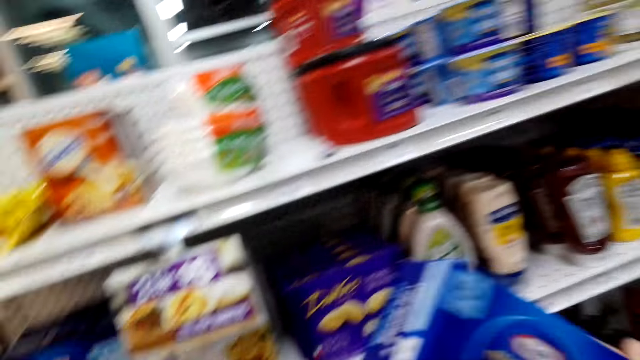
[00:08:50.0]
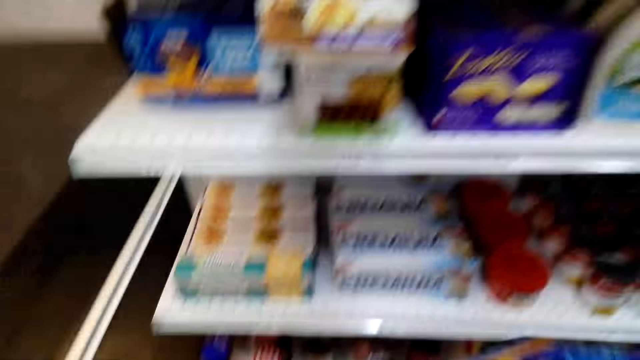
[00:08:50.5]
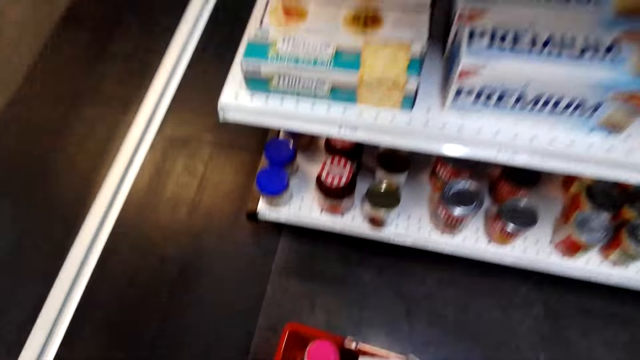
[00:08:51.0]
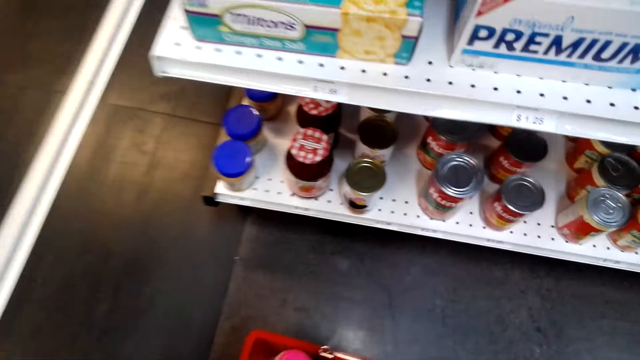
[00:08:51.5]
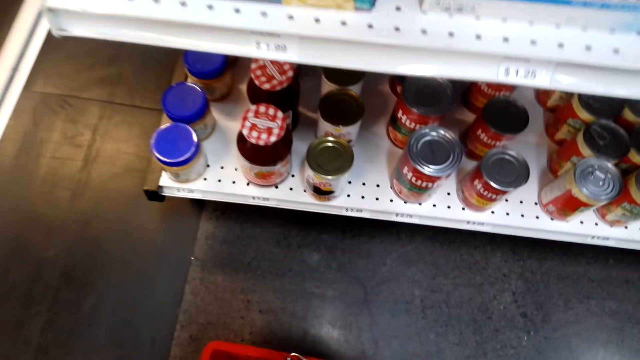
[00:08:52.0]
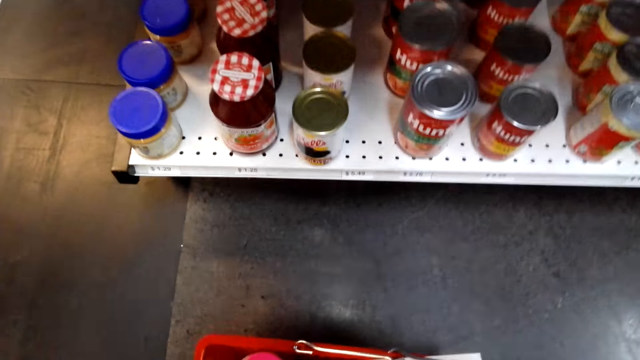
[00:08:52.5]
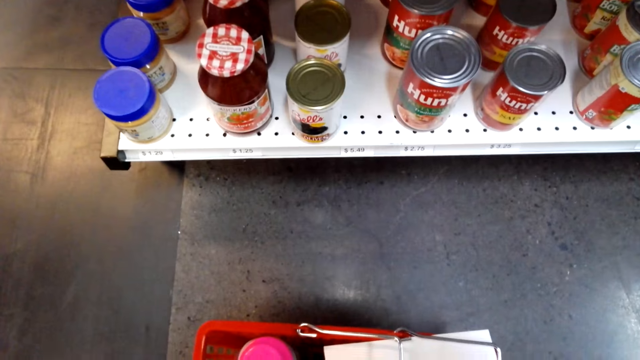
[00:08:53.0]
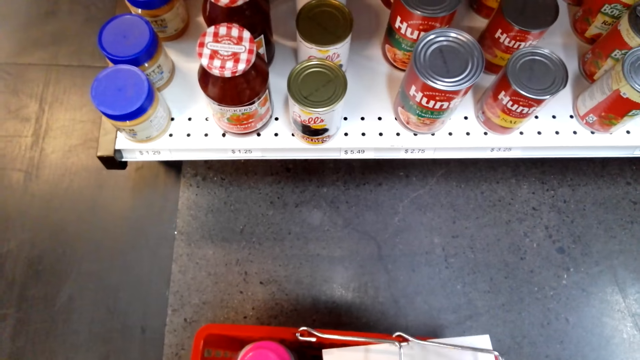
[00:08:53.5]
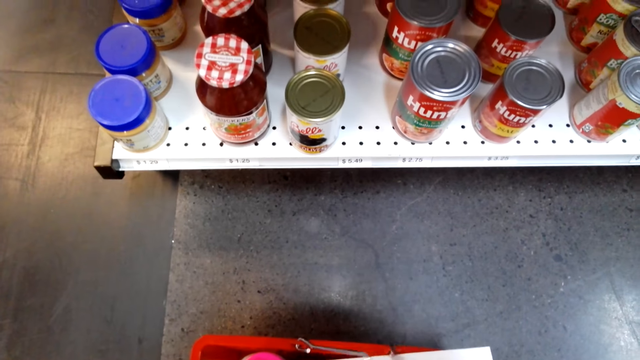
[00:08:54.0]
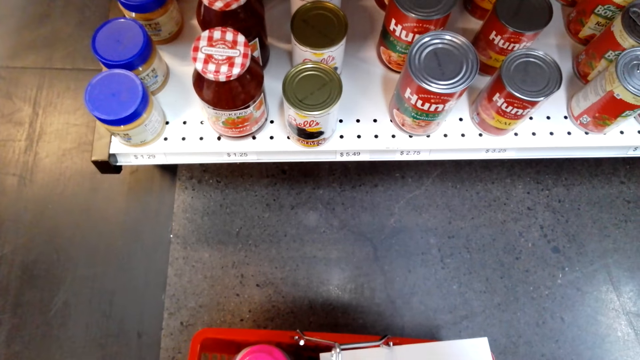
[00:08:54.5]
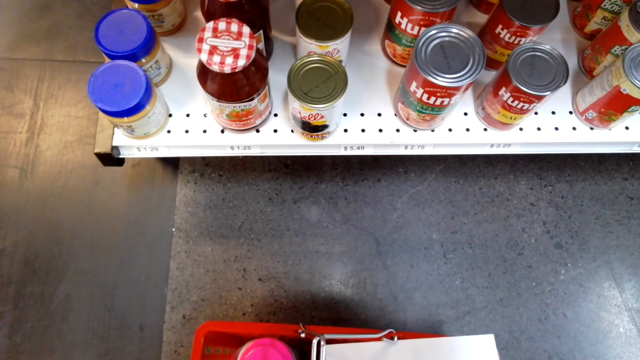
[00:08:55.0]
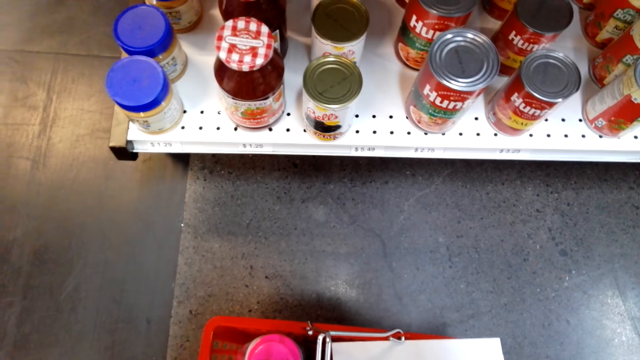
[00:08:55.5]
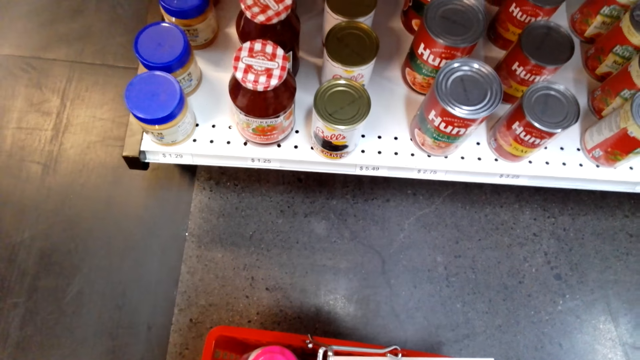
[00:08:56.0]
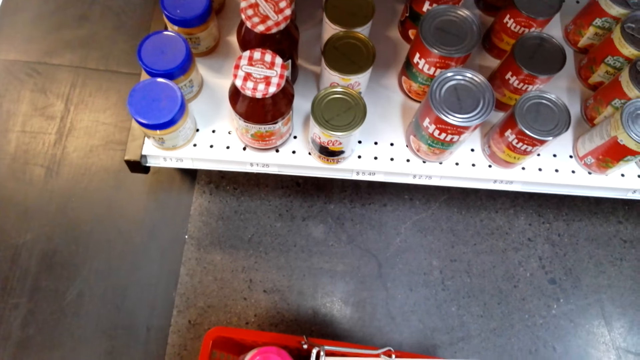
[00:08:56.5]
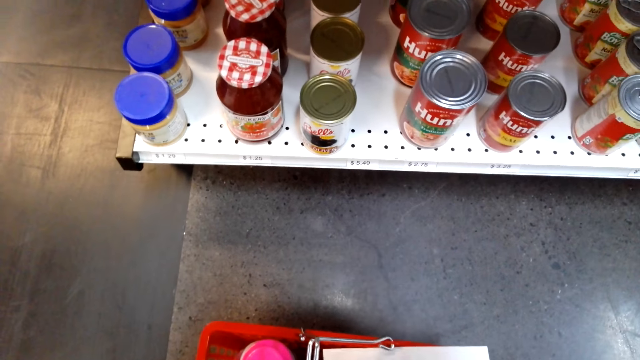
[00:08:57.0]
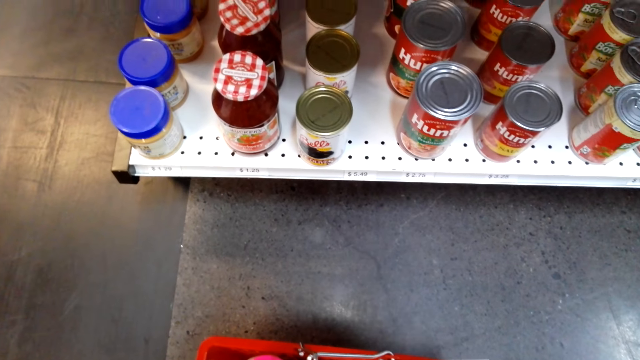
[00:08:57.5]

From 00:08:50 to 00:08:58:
The camera wearer puts the packet of macaroni in the shopping basket.

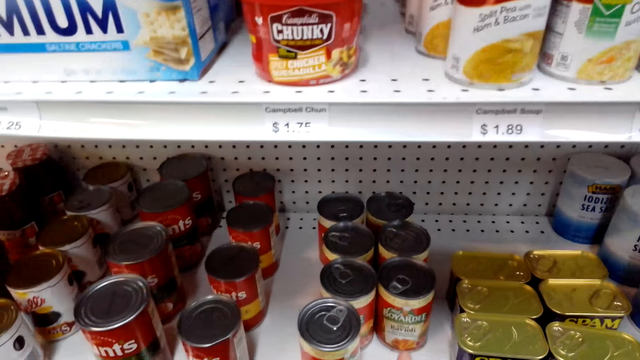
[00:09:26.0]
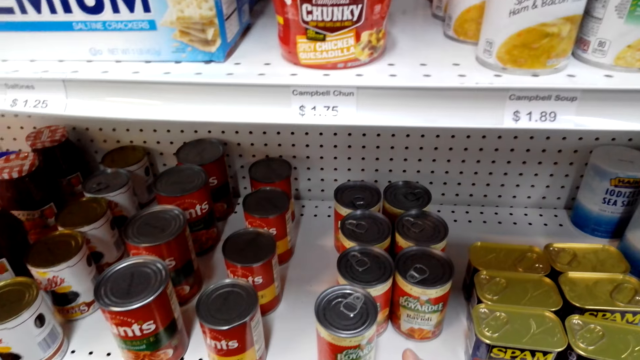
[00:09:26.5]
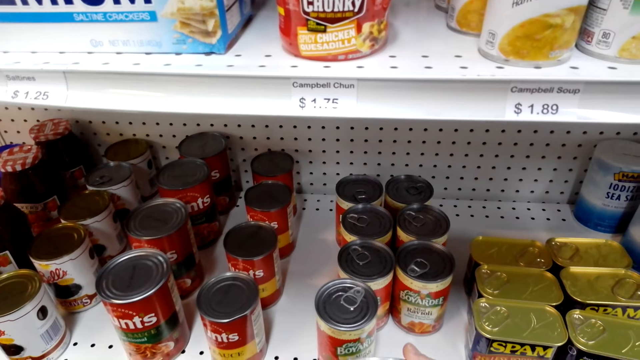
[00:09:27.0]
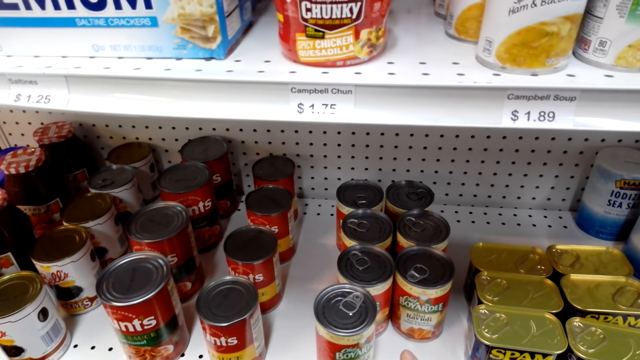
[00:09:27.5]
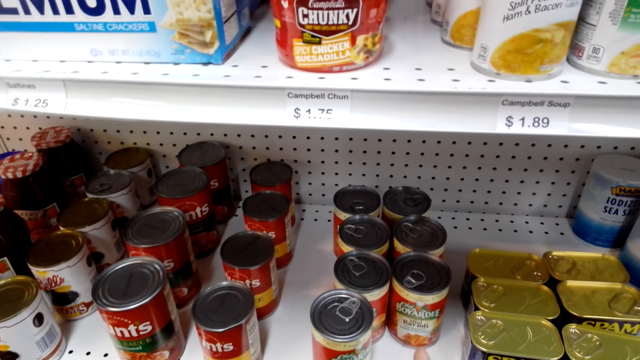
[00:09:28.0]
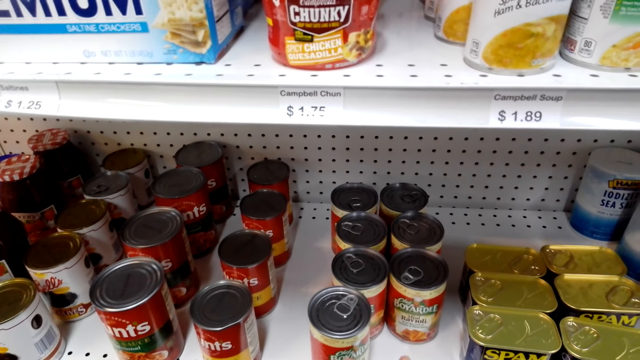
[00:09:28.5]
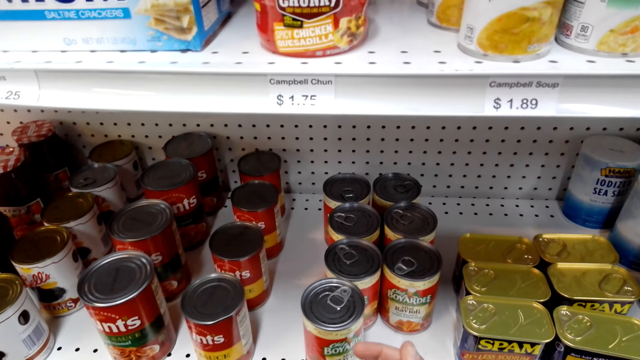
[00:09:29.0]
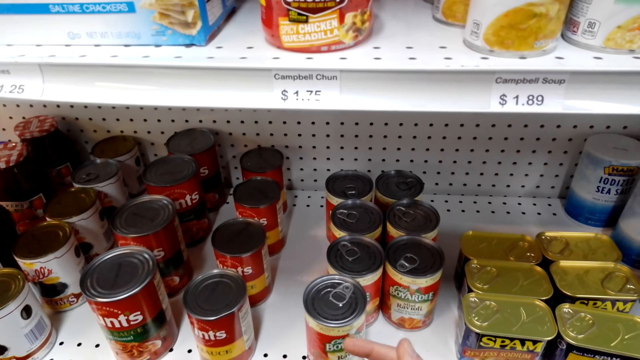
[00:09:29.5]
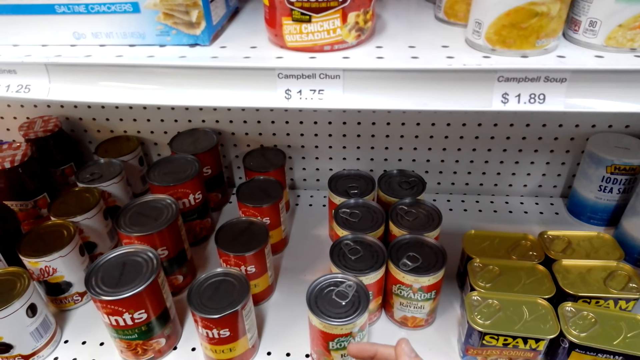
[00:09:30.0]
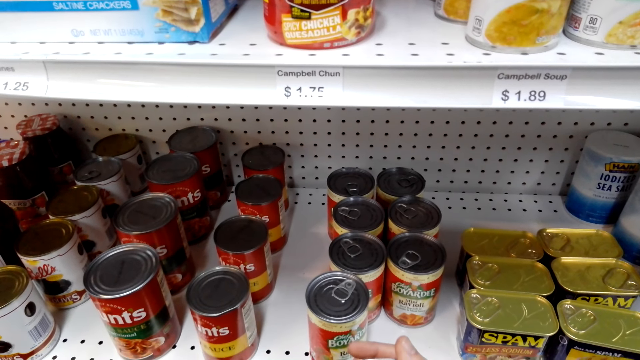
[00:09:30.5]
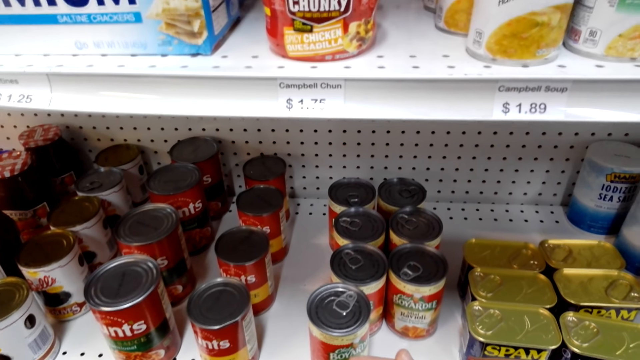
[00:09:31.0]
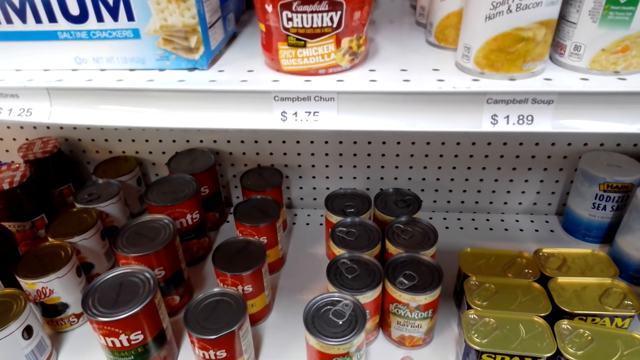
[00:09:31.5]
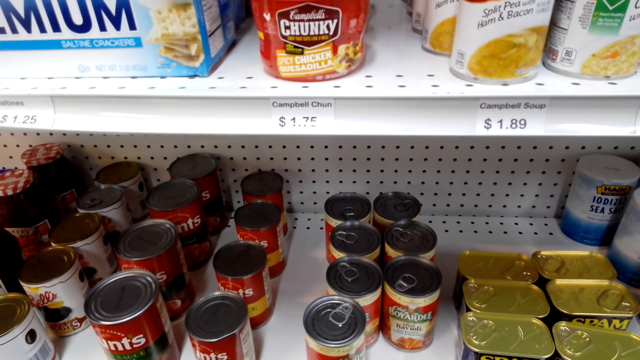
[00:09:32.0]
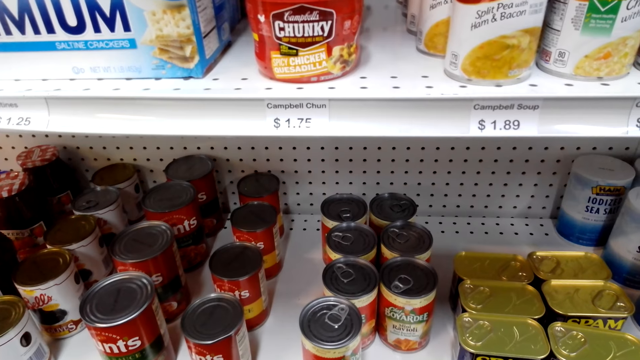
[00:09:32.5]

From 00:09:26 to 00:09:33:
The camera wearer moves their fingers.

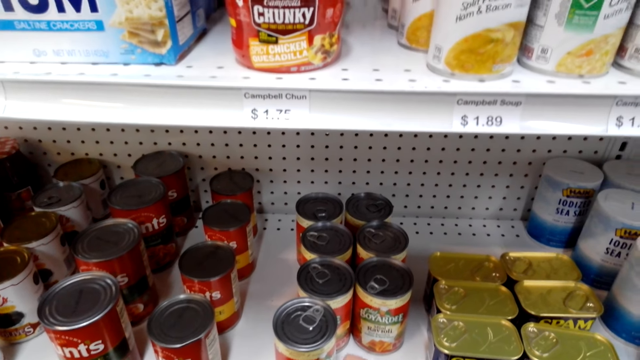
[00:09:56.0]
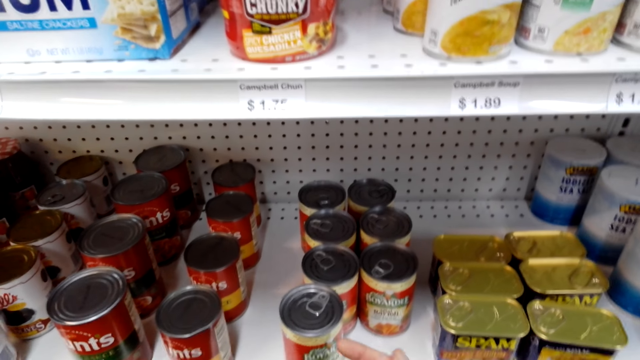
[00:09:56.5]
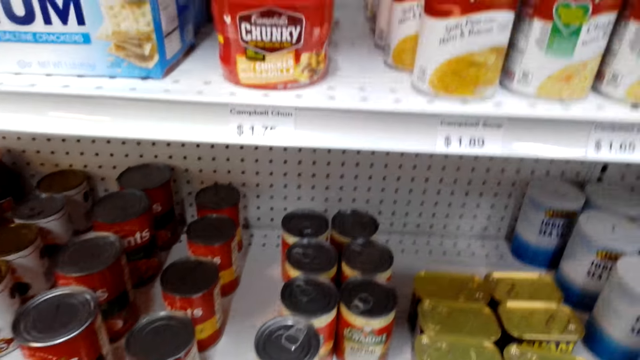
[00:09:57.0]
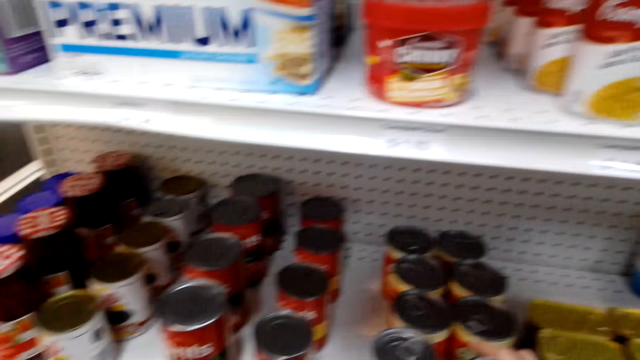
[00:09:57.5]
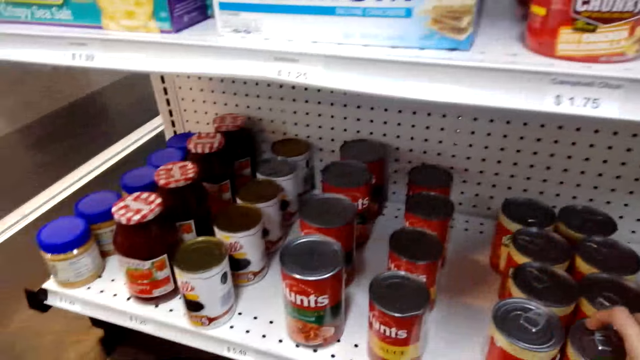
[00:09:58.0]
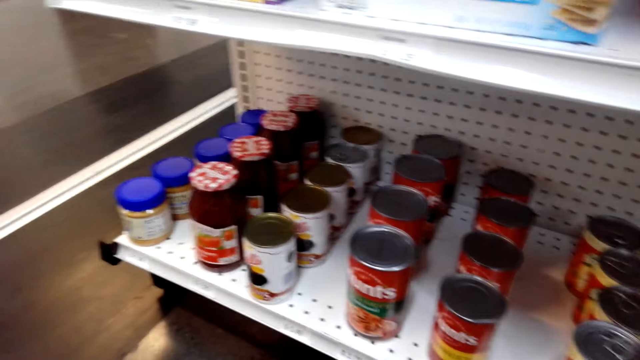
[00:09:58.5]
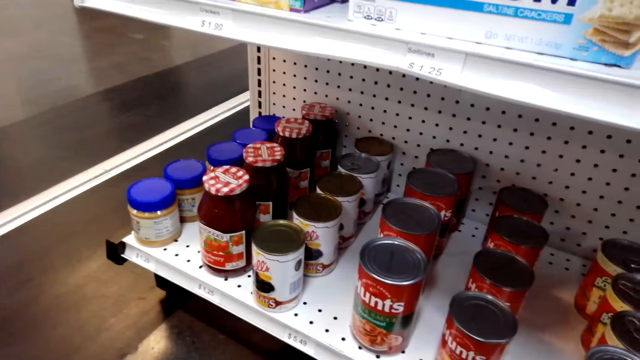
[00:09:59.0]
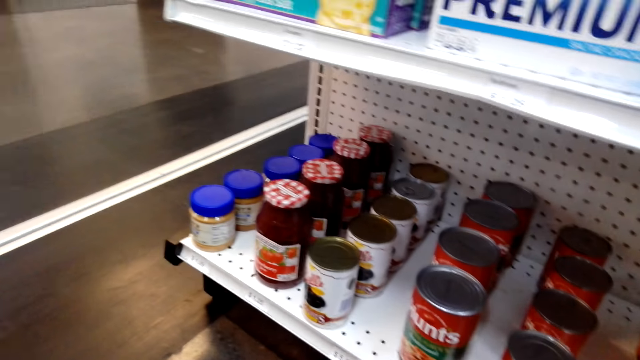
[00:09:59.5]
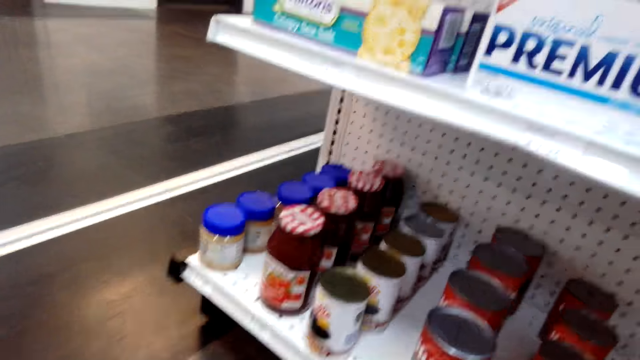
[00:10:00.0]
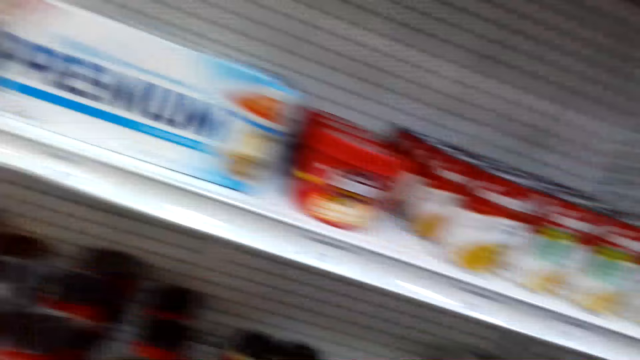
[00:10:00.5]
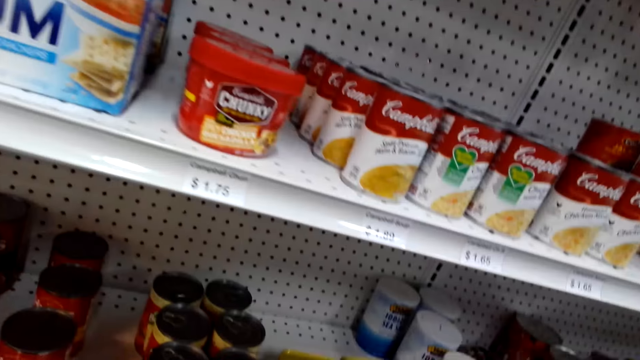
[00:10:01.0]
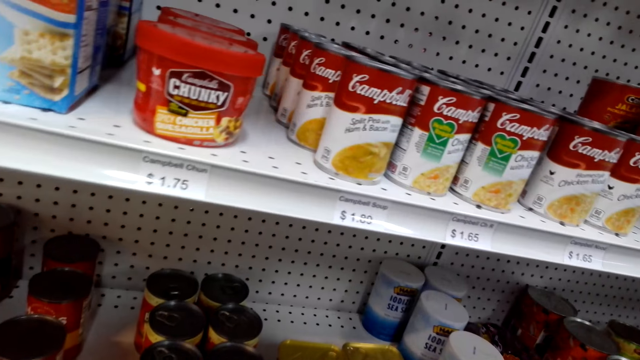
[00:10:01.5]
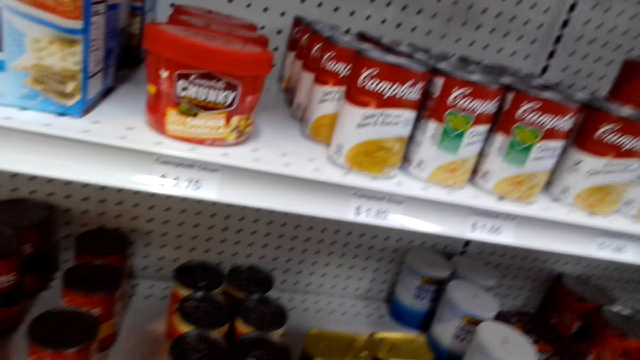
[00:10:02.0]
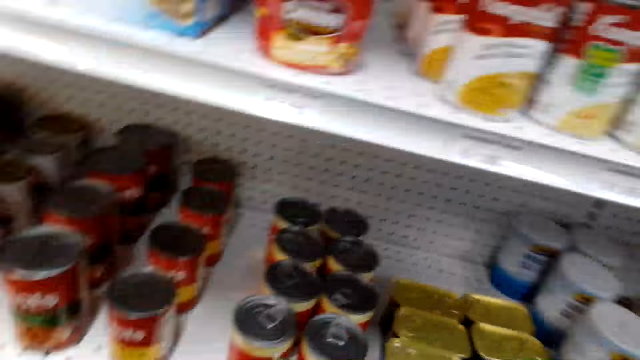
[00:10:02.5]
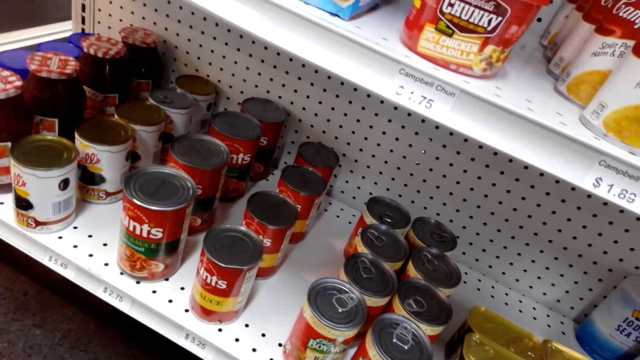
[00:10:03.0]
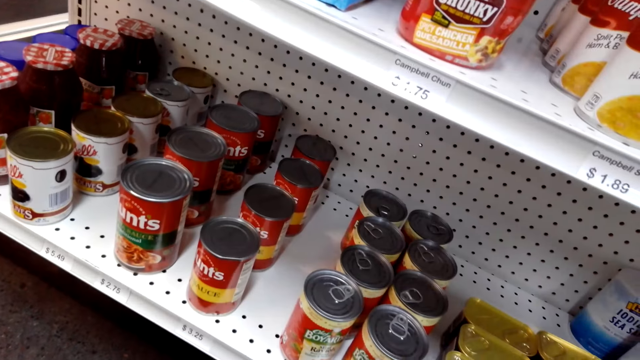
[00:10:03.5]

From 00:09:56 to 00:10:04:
The camera wearer puts the can back on the shelf. They look at the items on the shelves.
